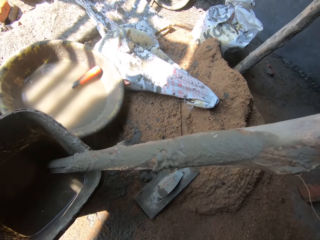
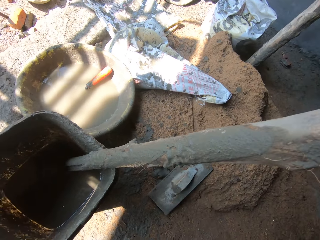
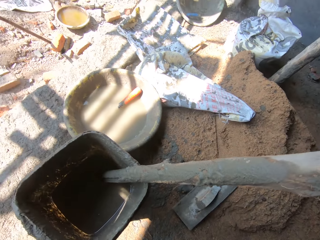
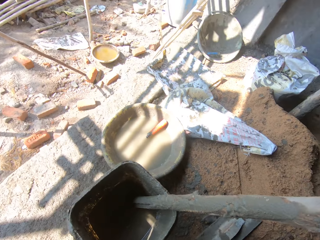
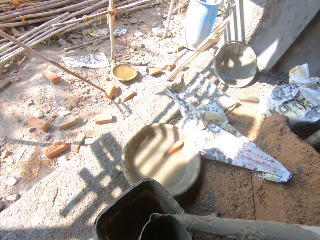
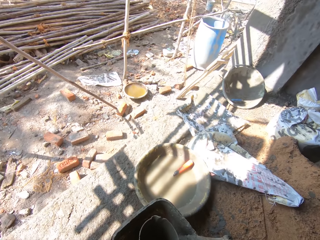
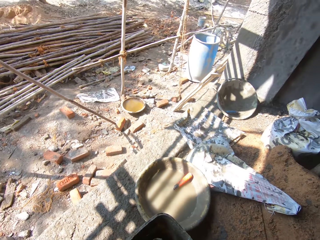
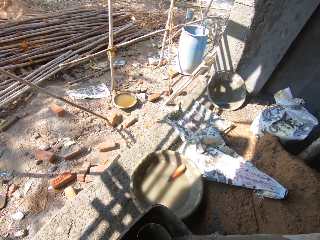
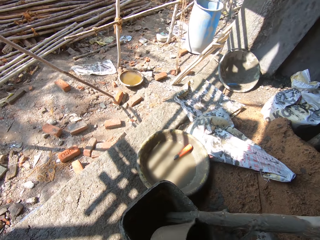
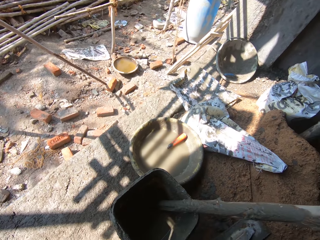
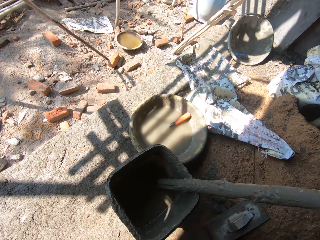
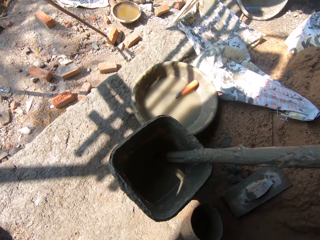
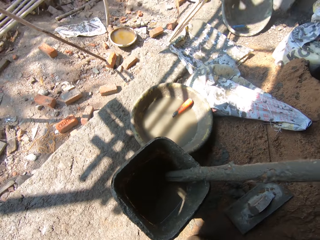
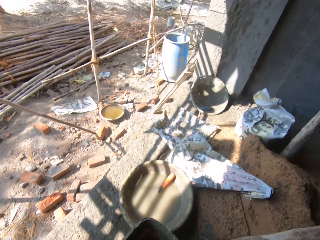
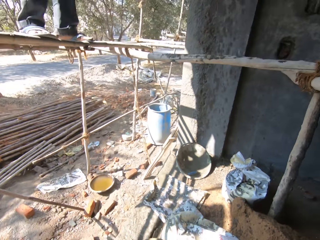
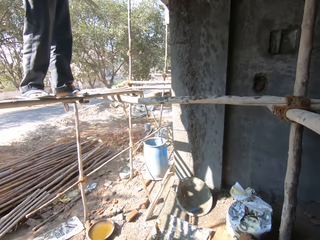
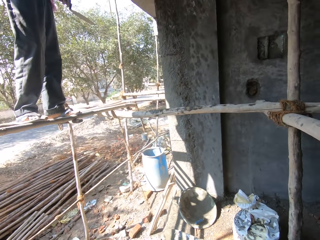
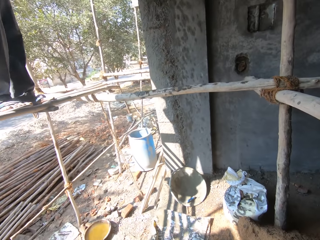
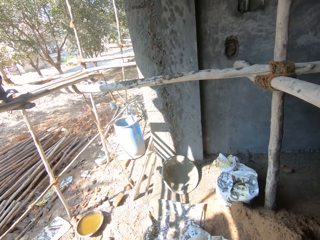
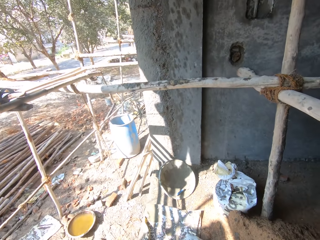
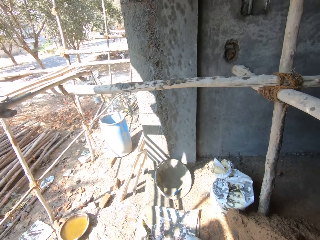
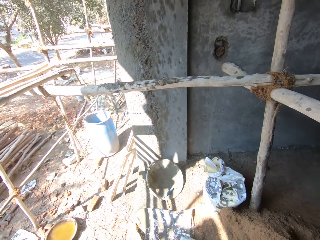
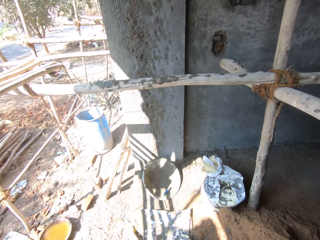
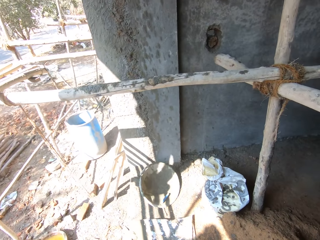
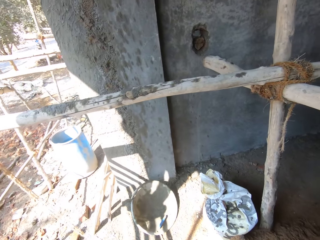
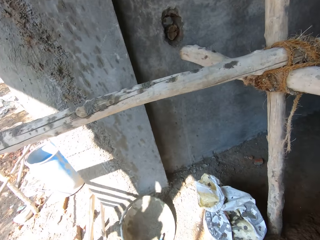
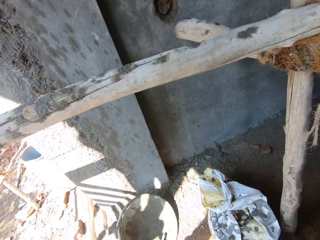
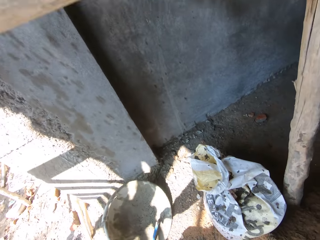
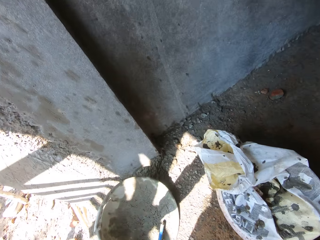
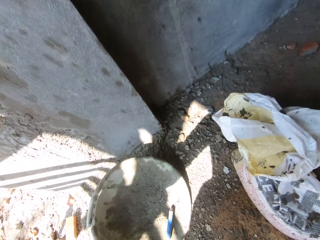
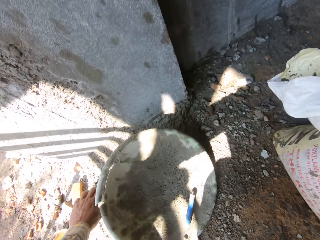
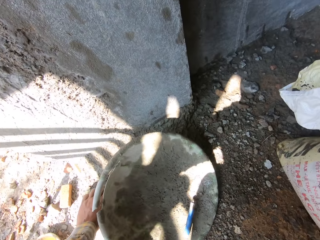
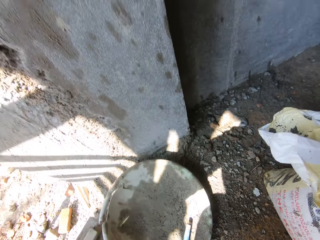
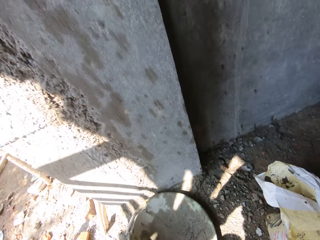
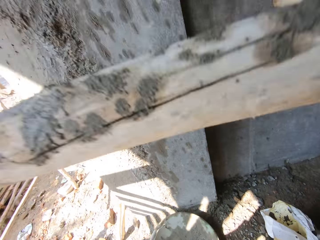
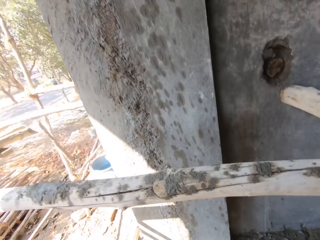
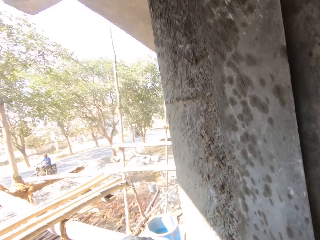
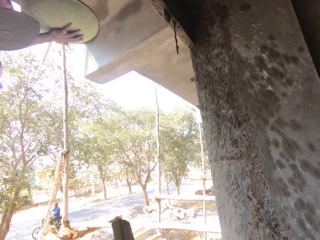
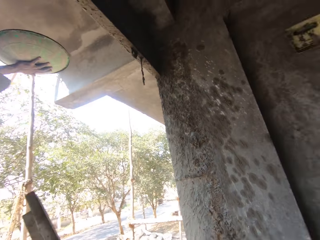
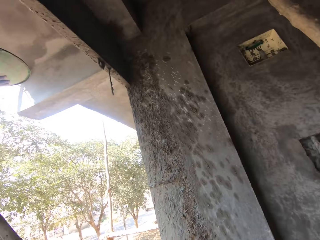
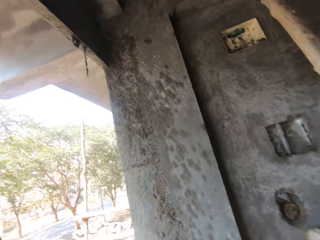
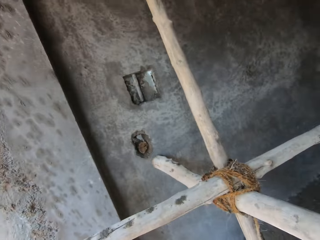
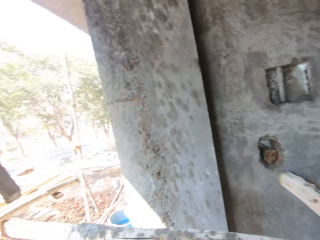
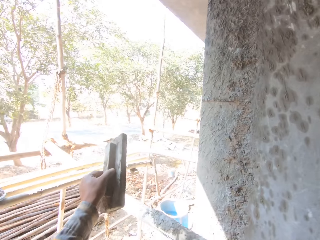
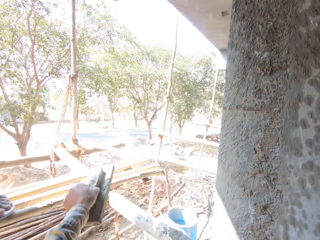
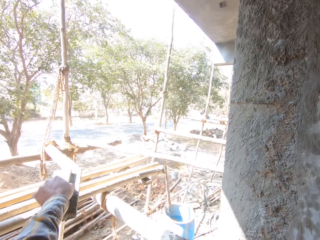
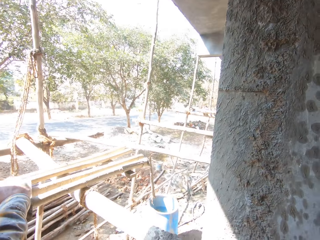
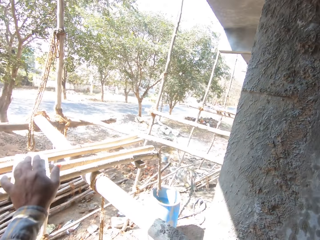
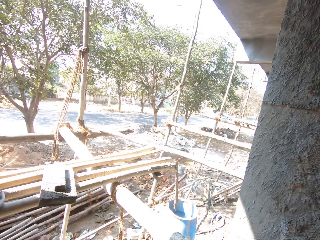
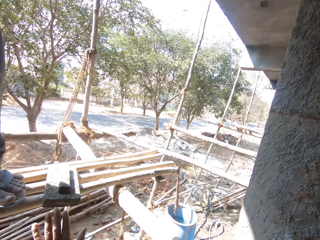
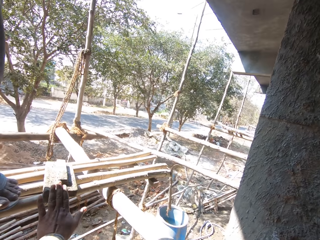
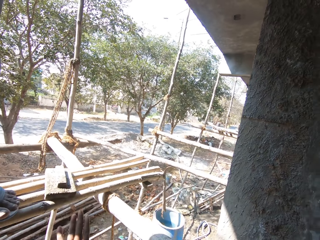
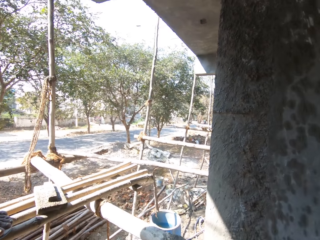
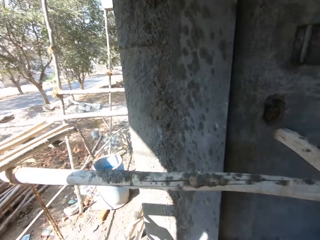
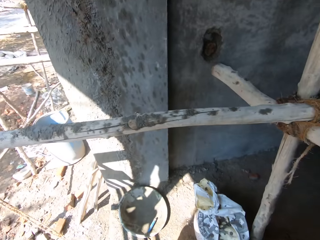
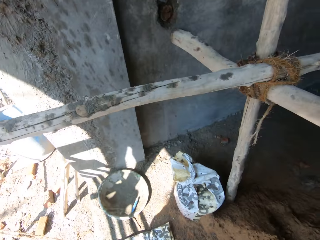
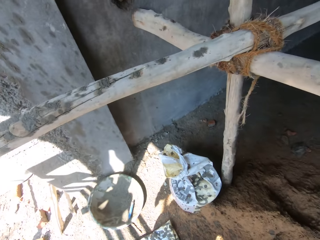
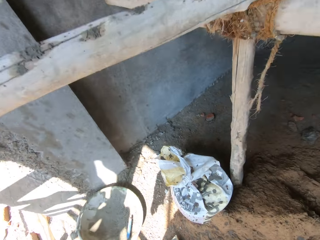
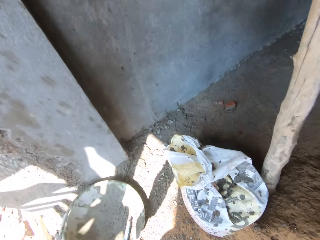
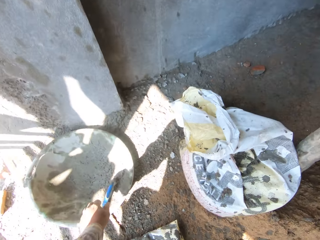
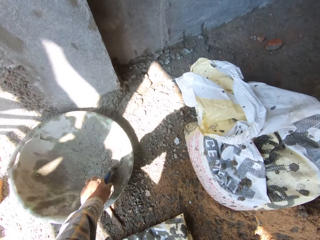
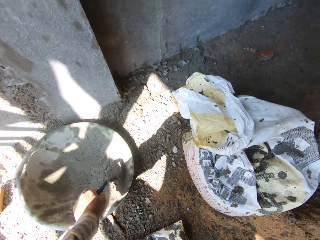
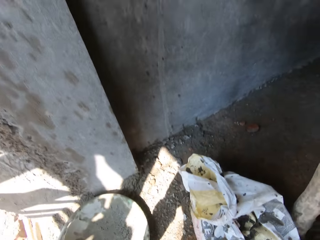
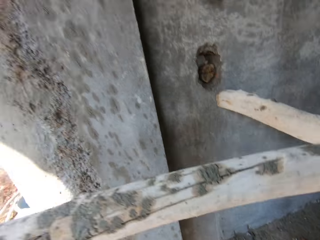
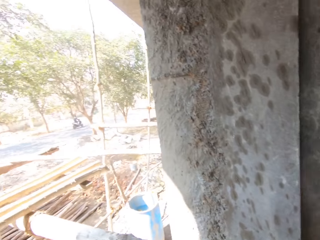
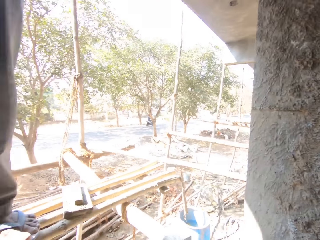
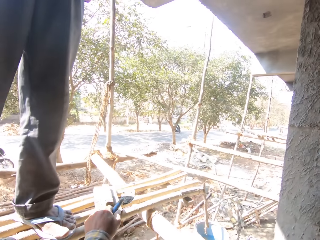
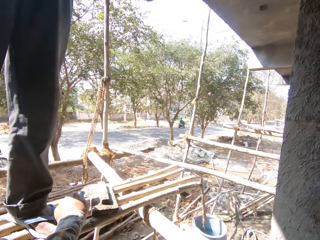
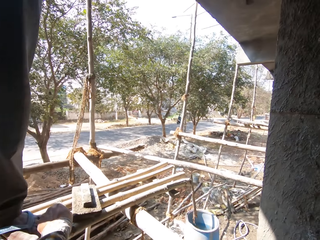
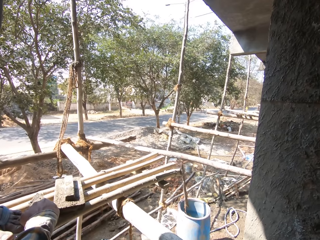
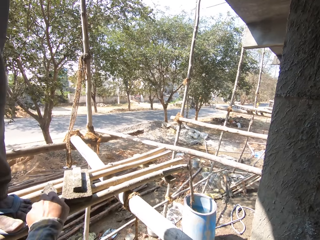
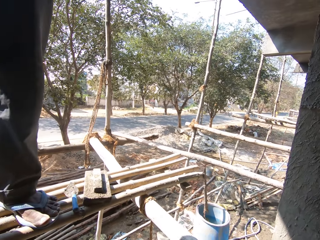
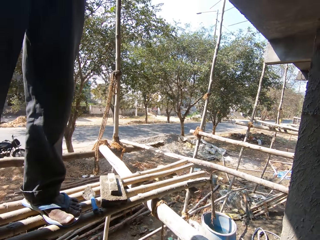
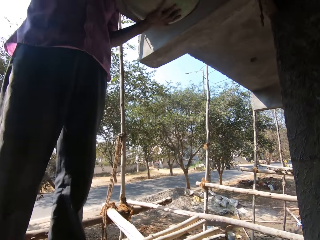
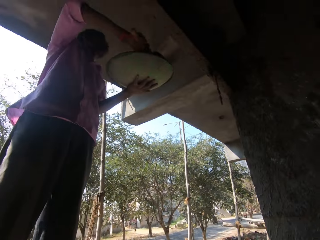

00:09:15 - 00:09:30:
The camera wearer throws the wooden float on the sand. They lower the jug in the bucket and put the jug down. They pick up the trowel, take the wooden float, and move the hand with the trowel. They put the trowel on the wood and put the wooden float on the wood. They push the wooden float and move the trowel. They take the trowel and put the trowel on the wood.

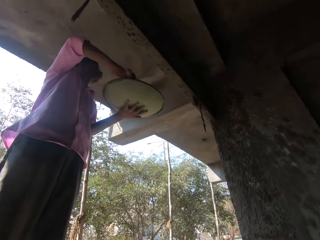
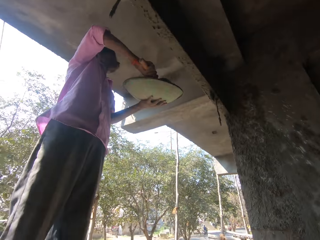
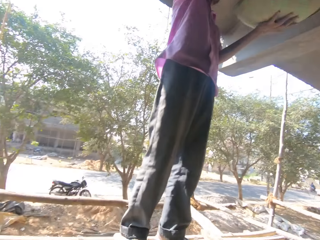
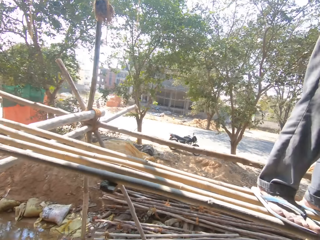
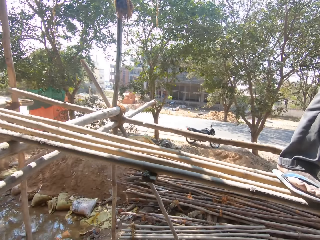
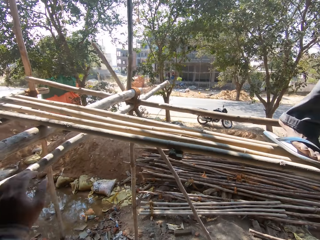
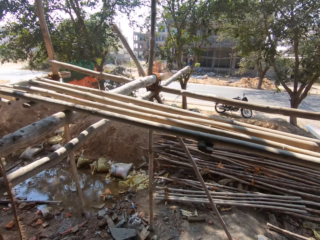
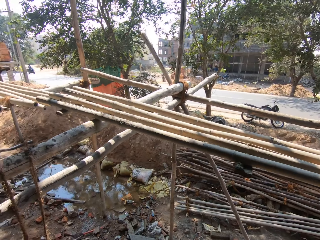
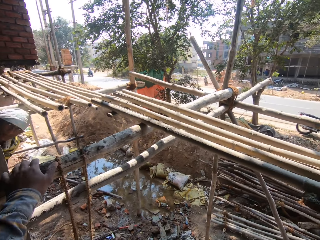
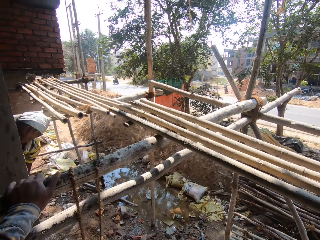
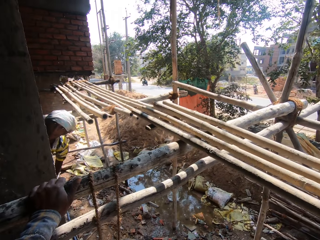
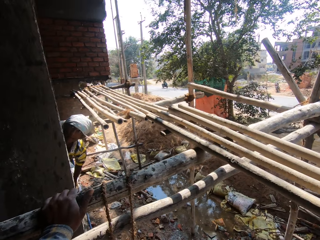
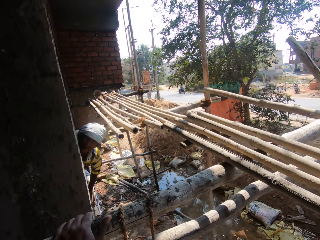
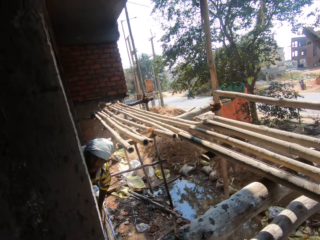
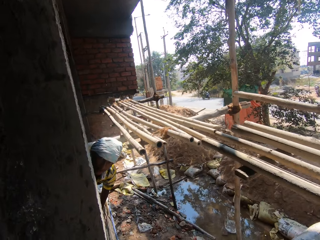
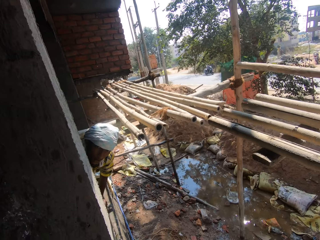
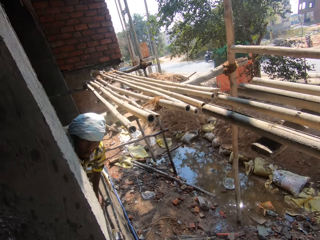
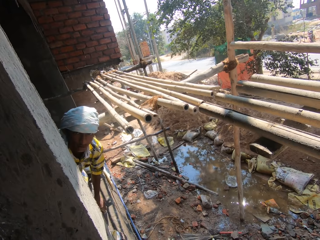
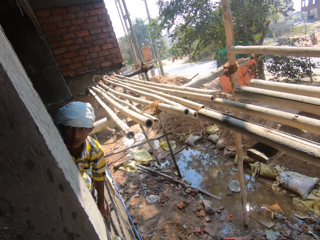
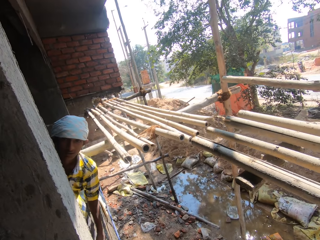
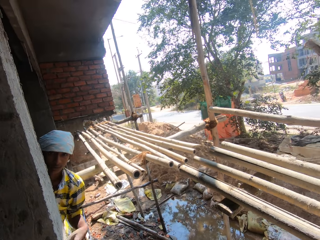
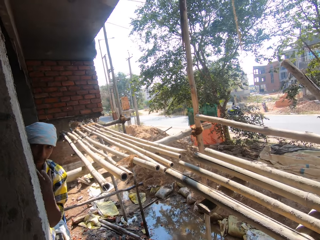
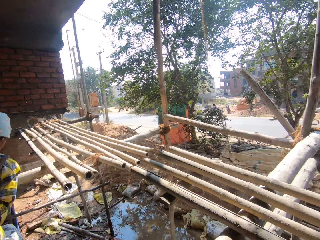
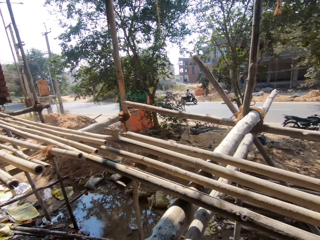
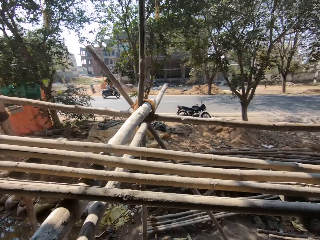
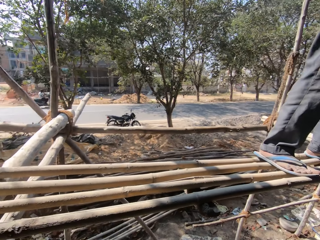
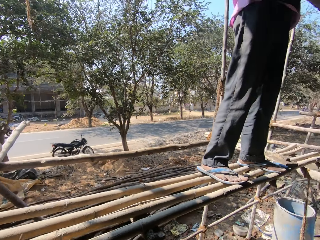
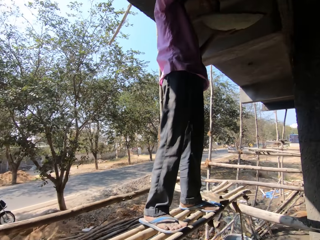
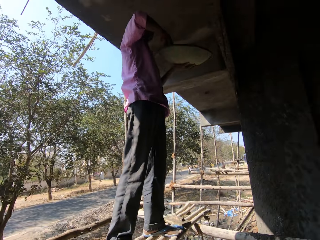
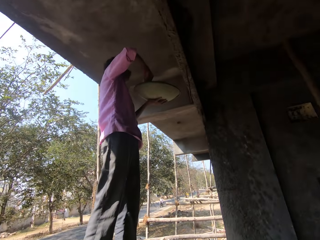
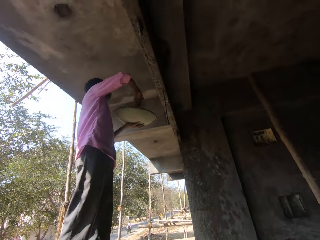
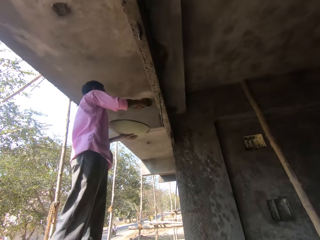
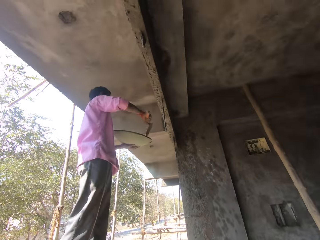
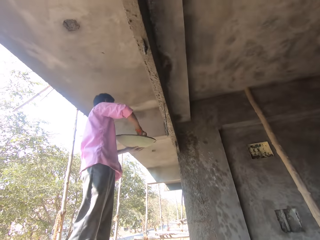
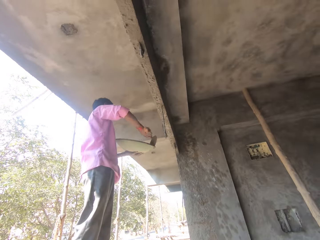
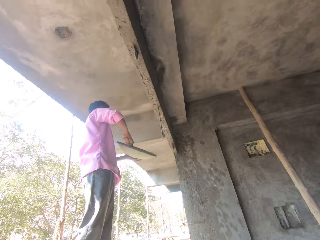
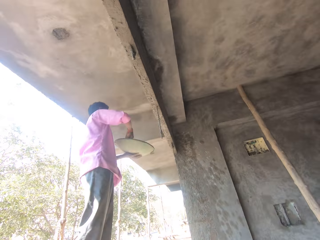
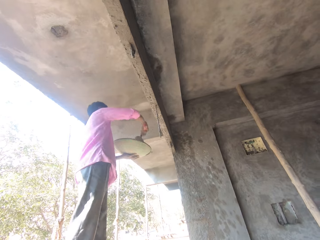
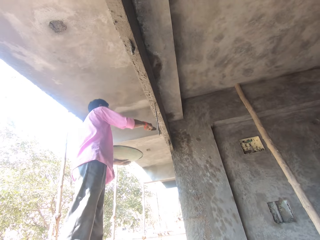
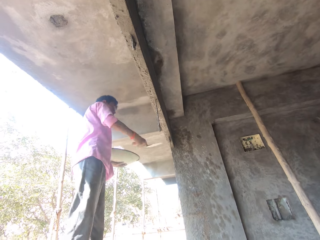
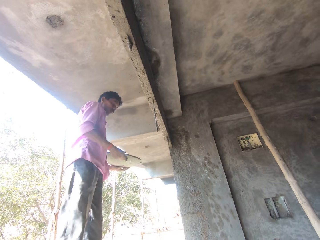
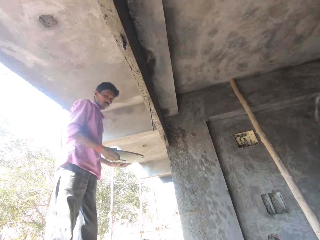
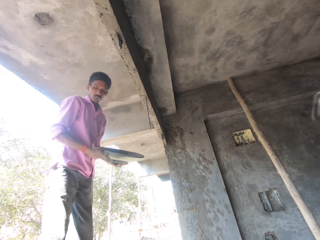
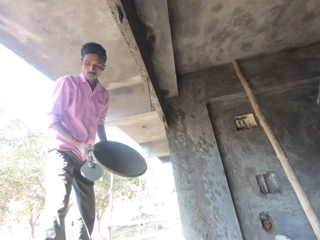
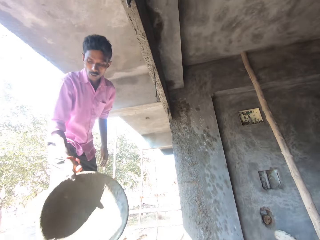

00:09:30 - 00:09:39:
A person plasters the wall. The camera wearer moves the hand aside and holds the wood. Another person stares at a third person. The other person moves the hand to the face. The first person plasters the wall, pours cement on the wall, scoops the cement, pours the cement on the wall, and plasters the wall.
